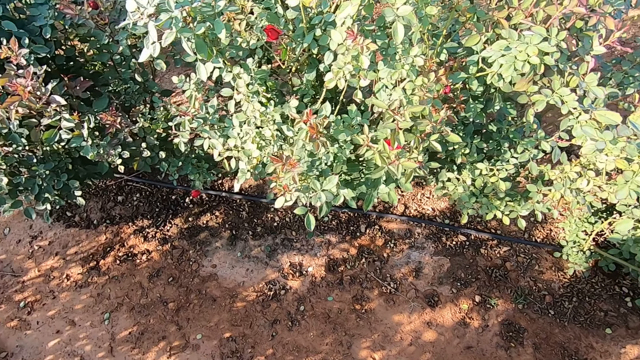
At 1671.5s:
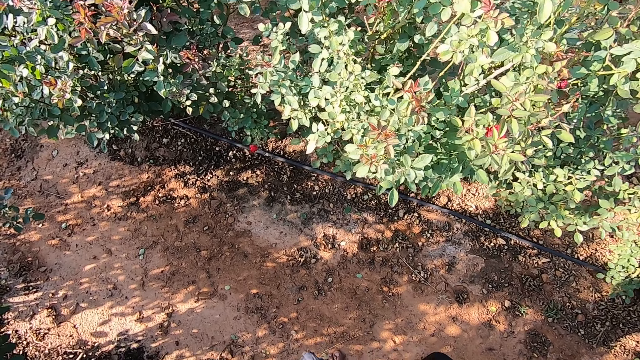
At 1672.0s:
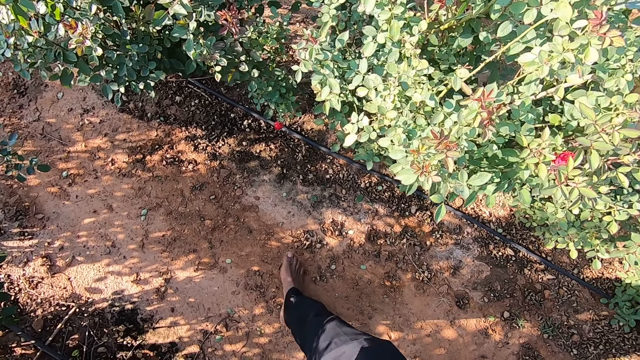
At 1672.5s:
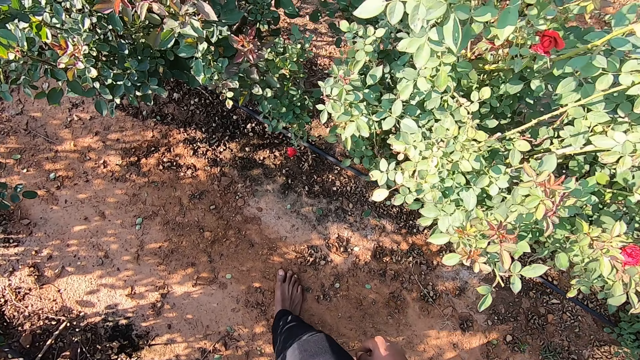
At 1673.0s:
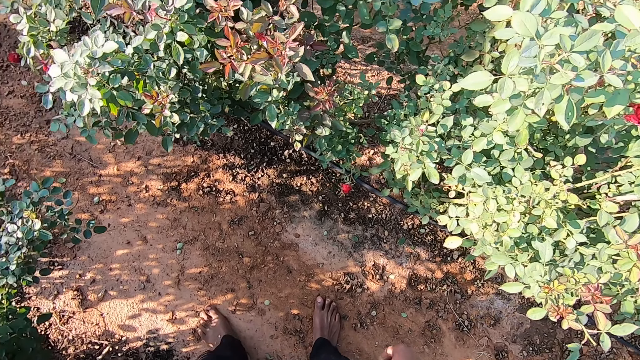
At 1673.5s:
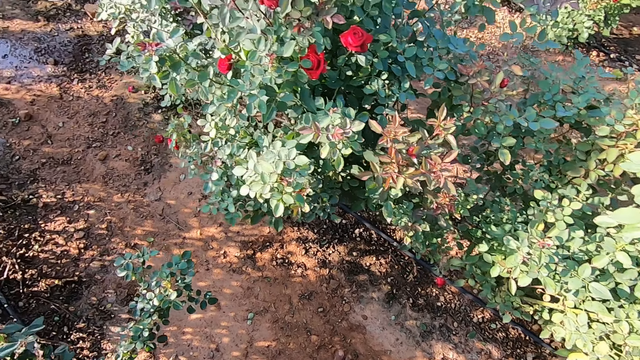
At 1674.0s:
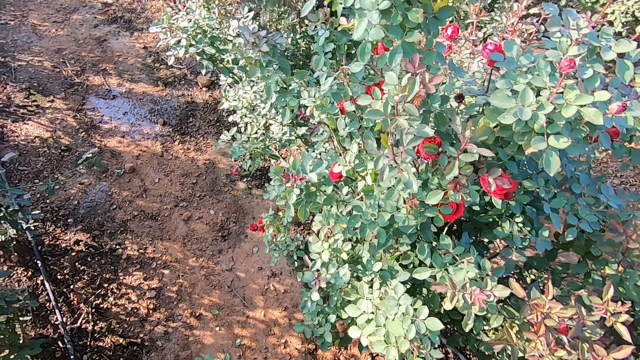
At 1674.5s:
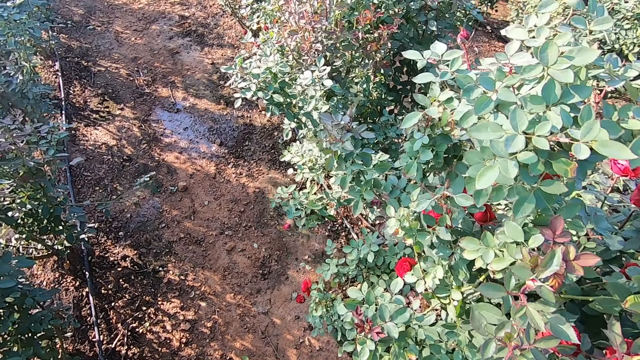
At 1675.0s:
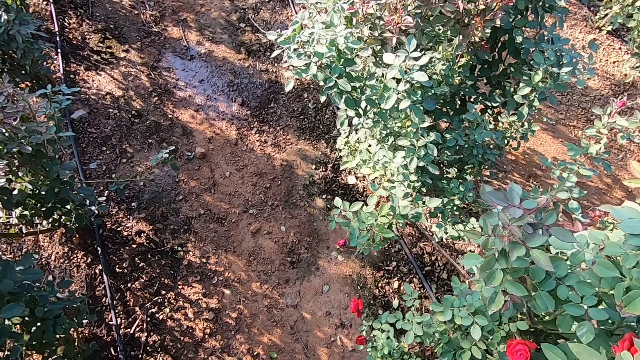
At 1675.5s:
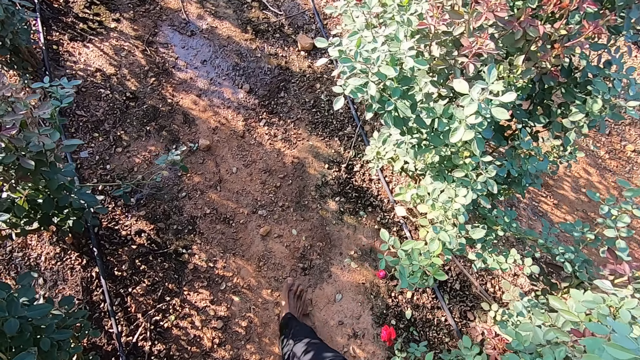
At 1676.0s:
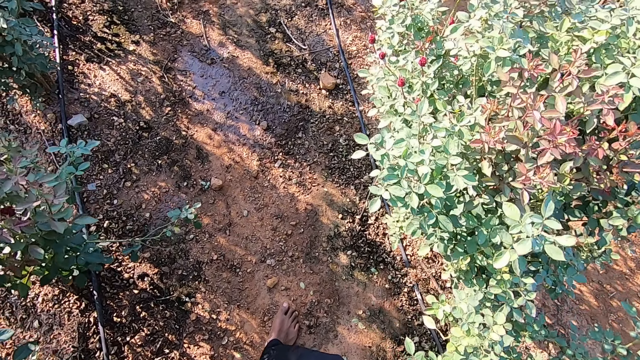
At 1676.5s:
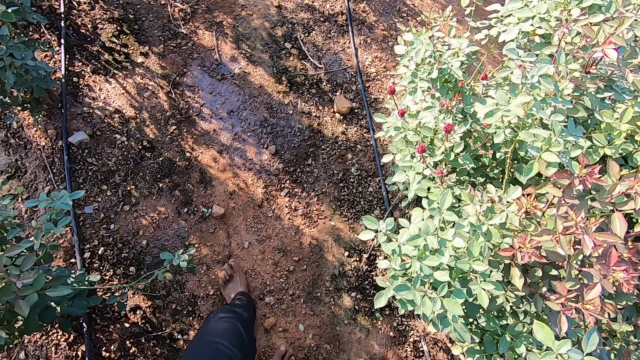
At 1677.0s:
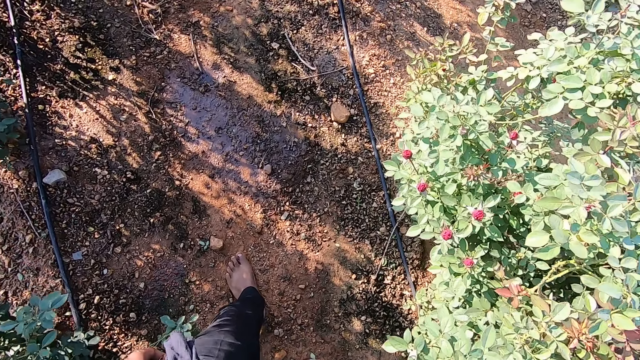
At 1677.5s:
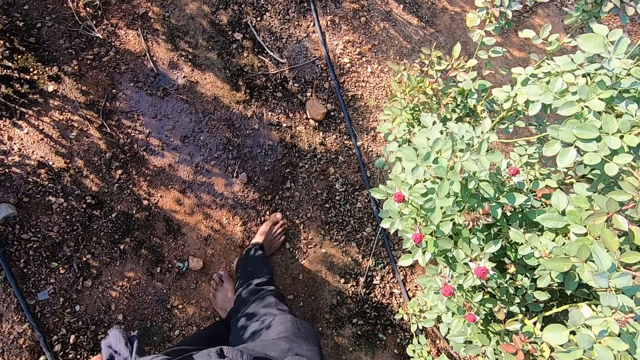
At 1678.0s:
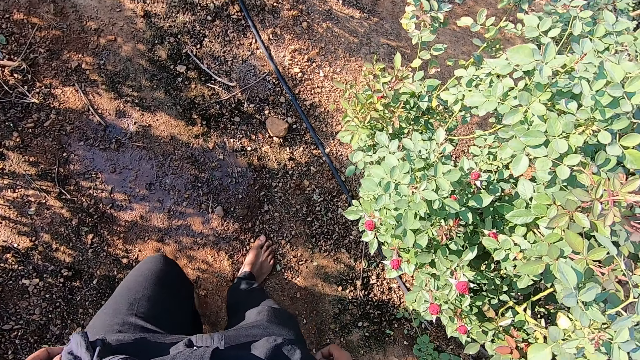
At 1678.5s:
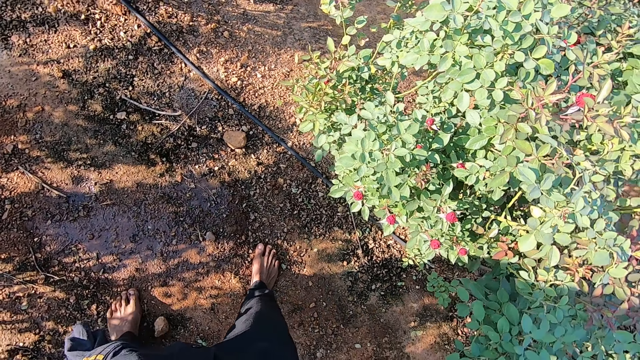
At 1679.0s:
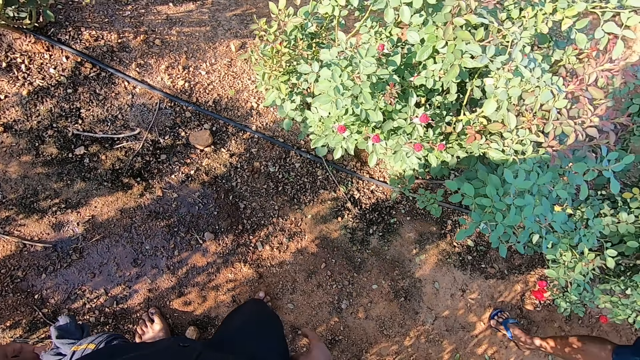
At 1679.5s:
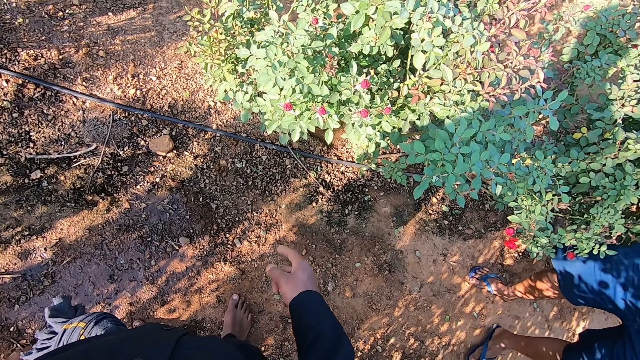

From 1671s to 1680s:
The camera wearer walks in the farm. He points at the hose on the ground with his right hand.

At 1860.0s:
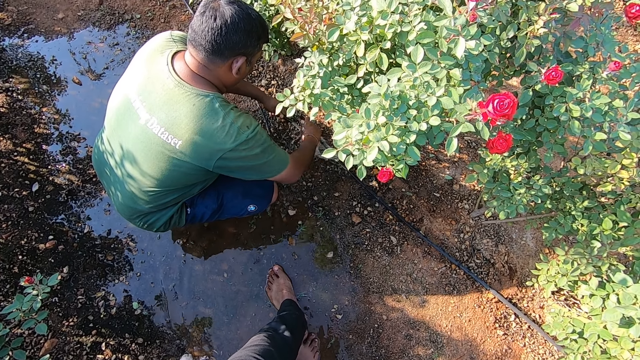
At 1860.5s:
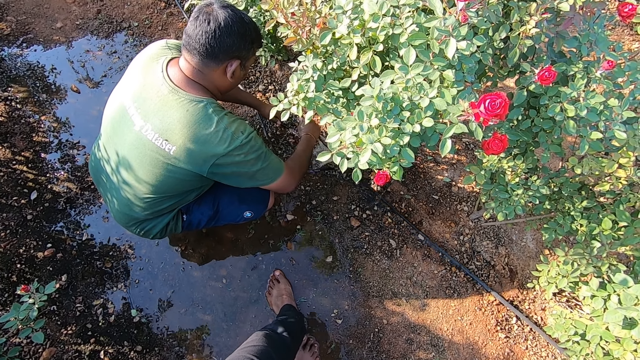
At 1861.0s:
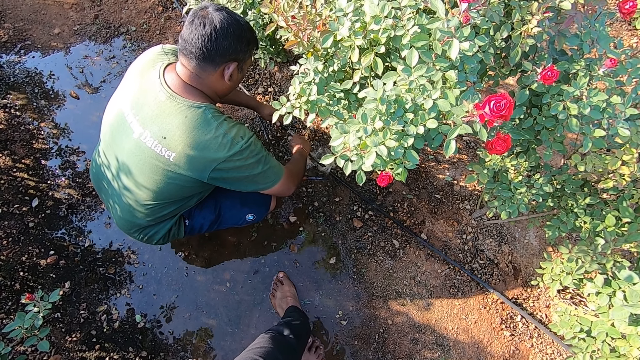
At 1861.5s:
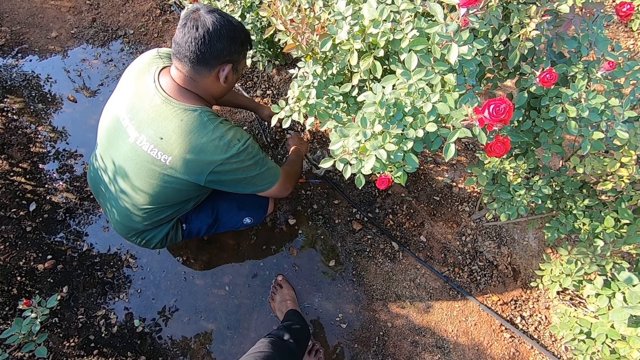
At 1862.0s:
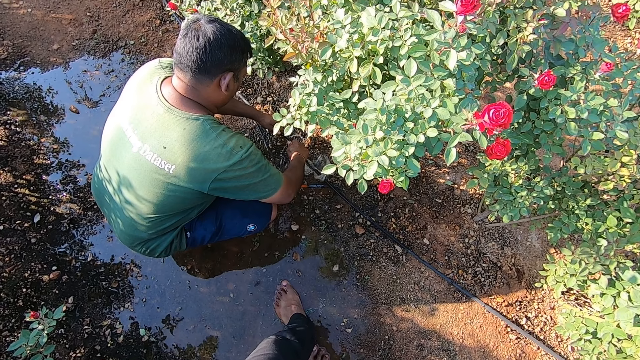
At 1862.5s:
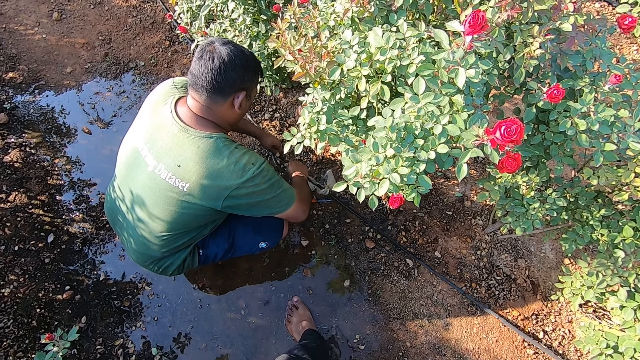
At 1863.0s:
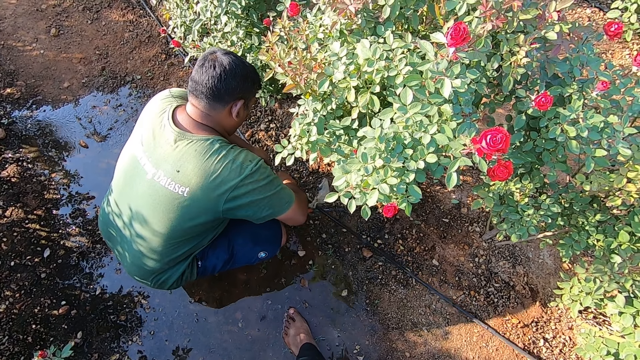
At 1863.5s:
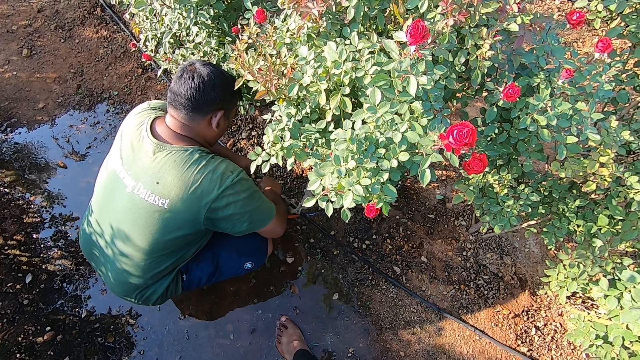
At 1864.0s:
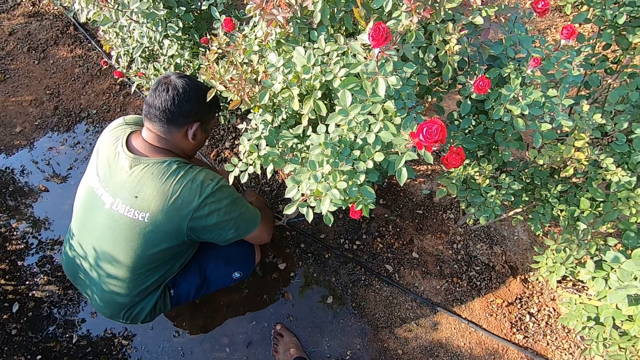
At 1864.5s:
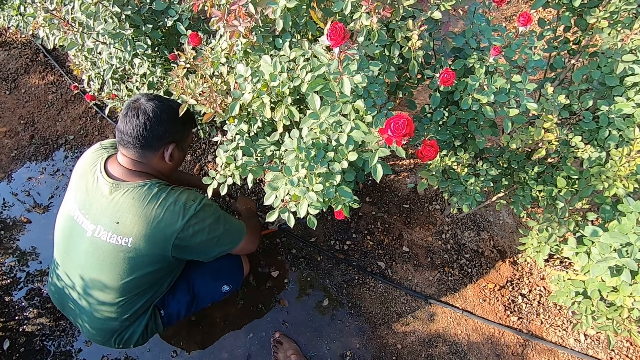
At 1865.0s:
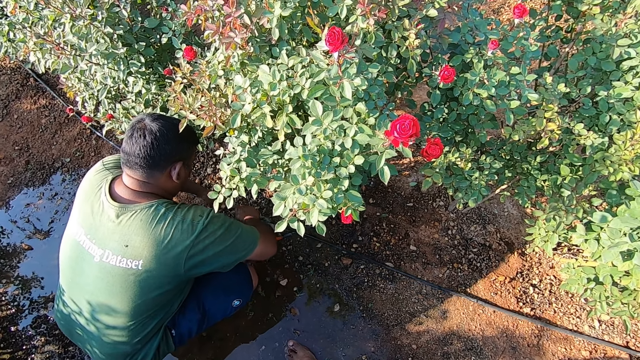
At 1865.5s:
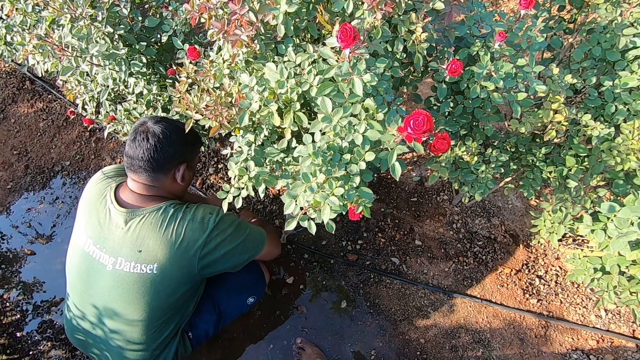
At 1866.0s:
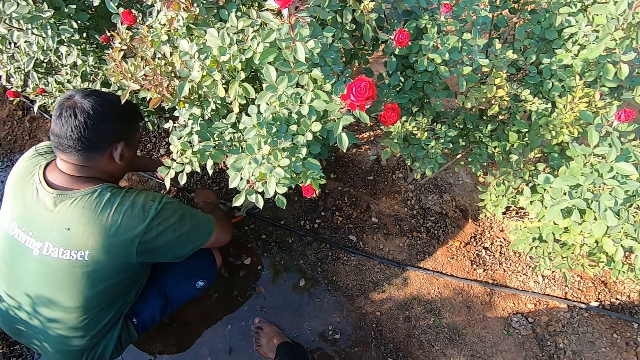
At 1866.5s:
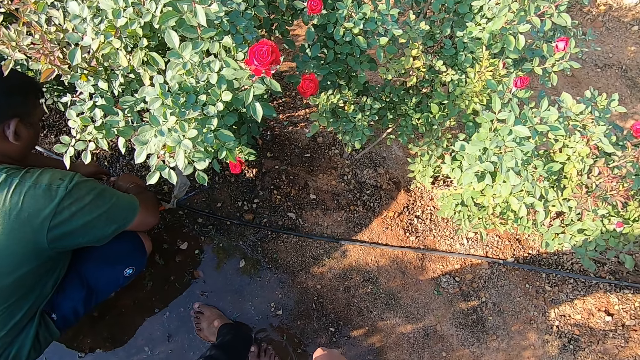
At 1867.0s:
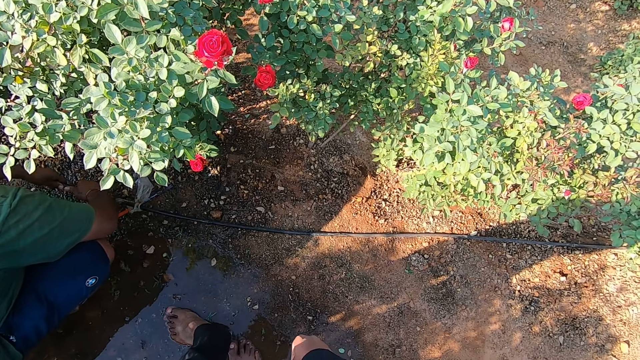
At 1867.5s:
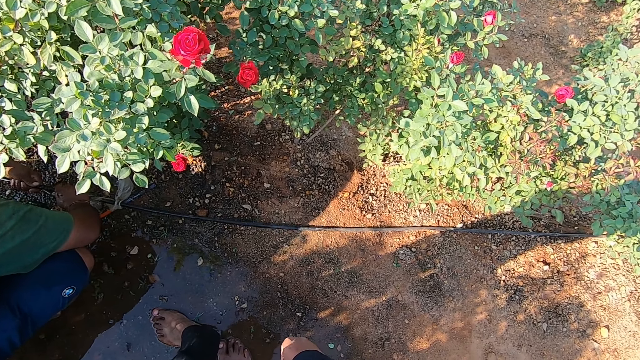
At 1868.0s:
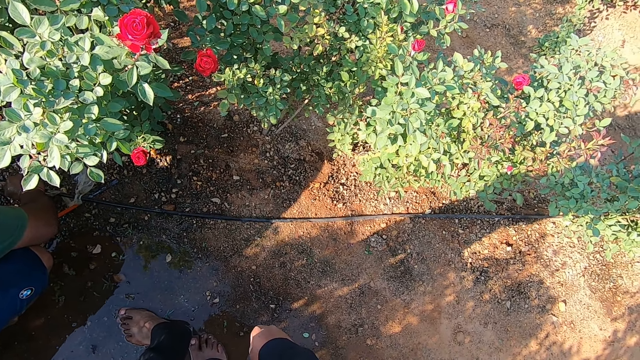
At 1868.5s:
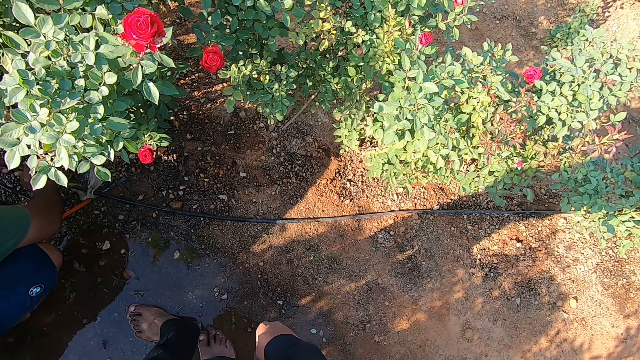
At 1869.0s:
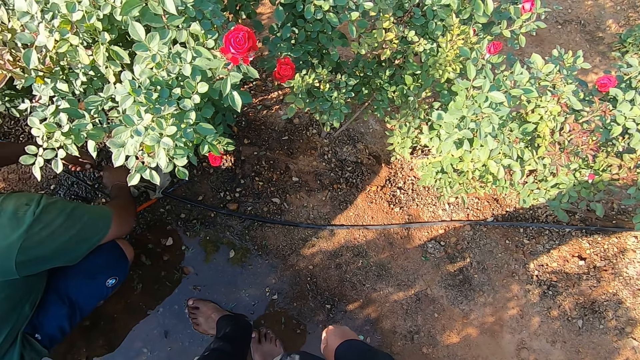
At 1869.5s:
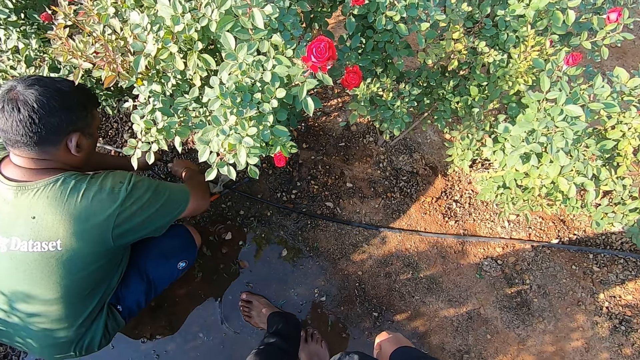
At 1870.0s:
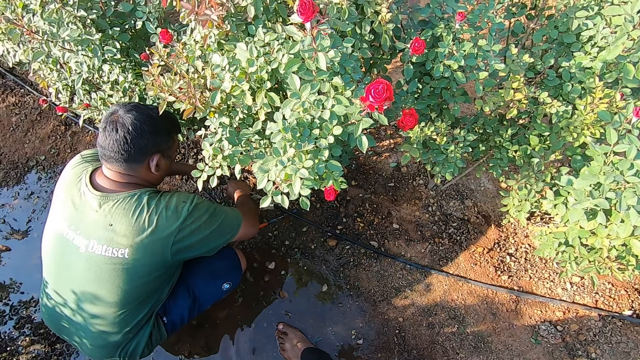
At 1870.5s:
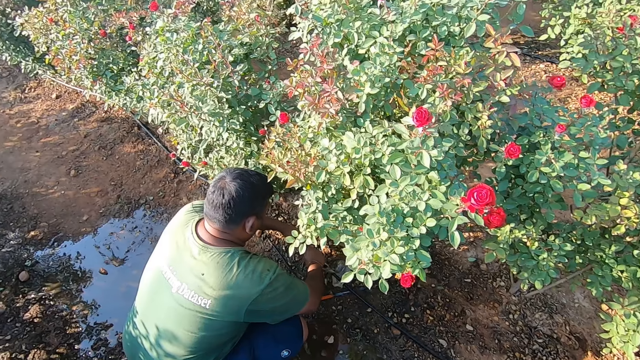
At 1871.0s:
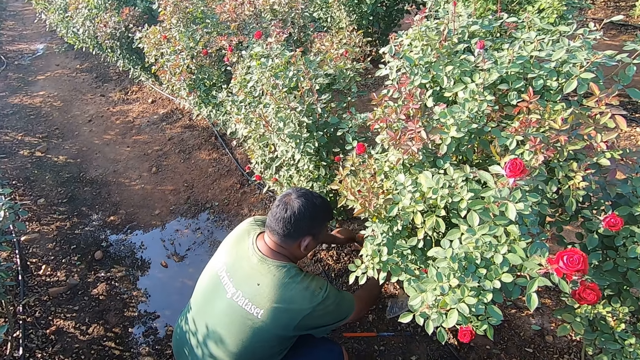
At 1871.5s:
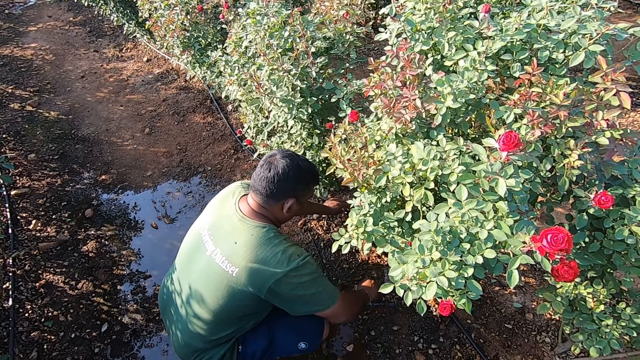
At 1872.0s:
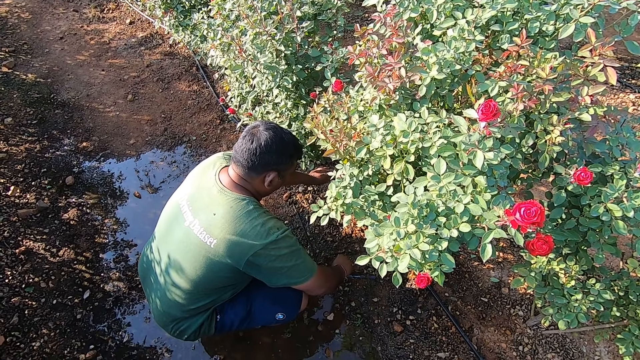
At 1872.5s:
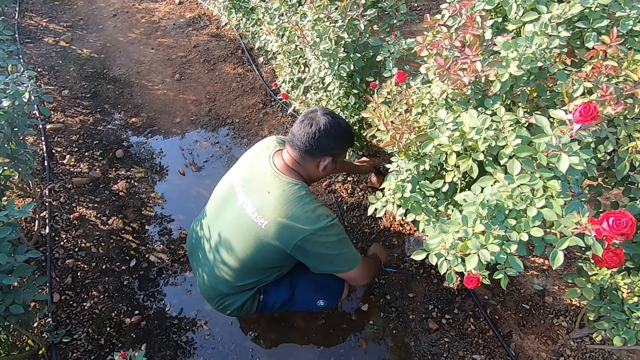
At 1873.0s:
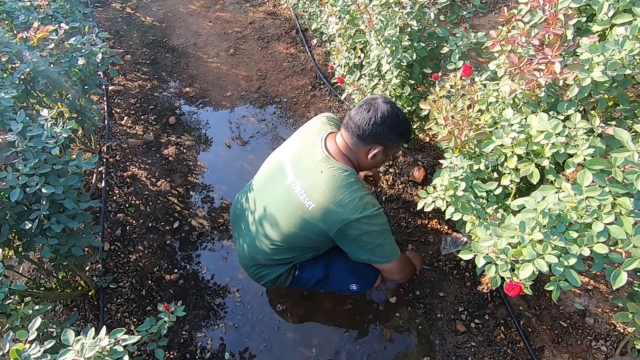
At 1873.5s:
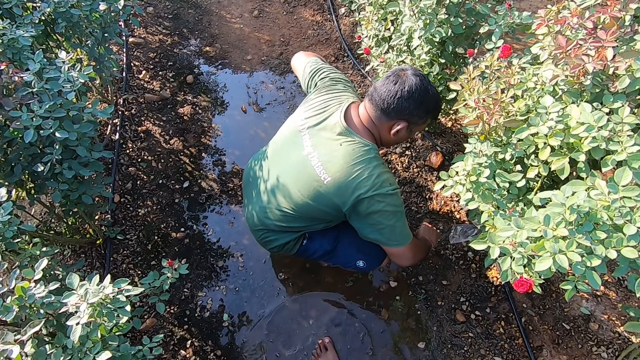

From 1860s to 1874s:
The man fixes the hoses in both hands. The camera wearer converses with the man. They stand in the farm. The man drops the hose on the ground with both hands. The man moves the hoses on the ground with his left hand.
